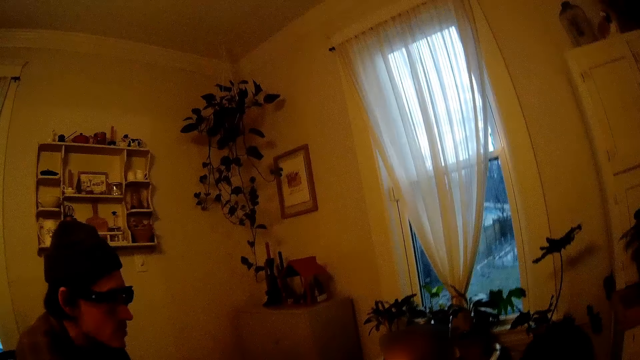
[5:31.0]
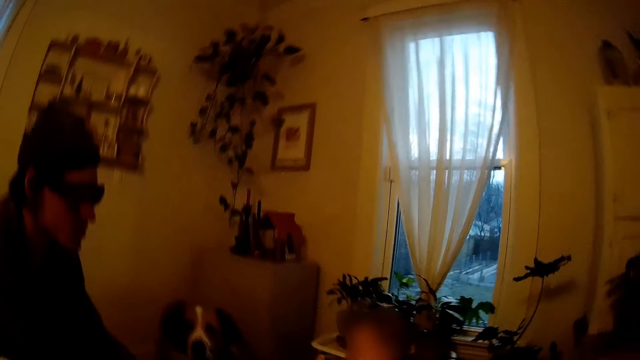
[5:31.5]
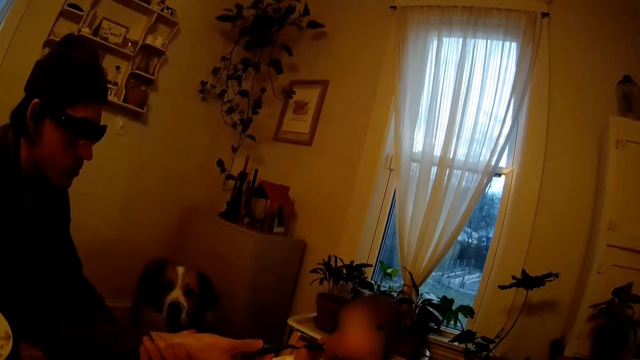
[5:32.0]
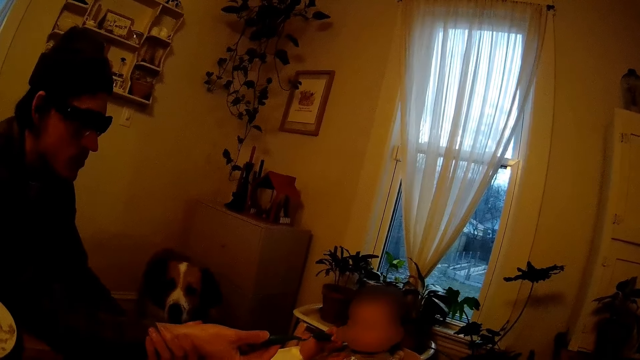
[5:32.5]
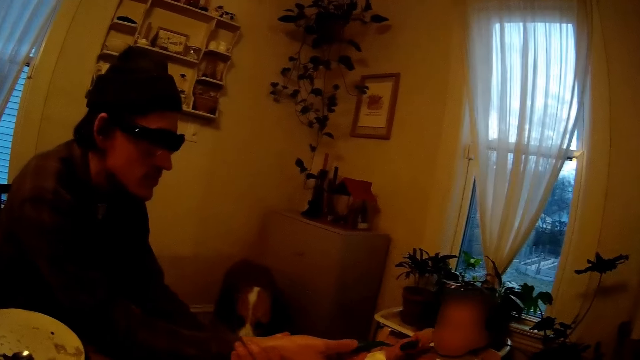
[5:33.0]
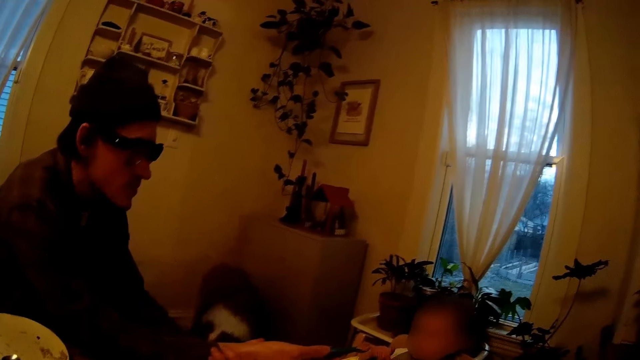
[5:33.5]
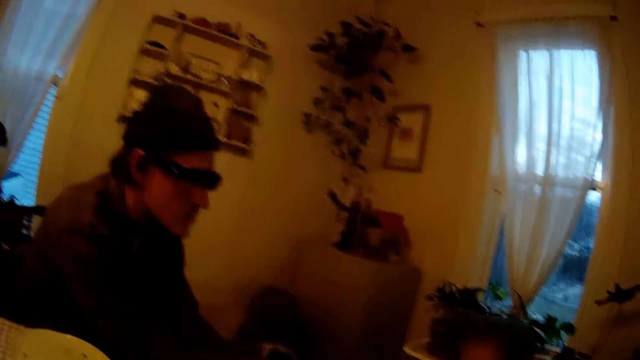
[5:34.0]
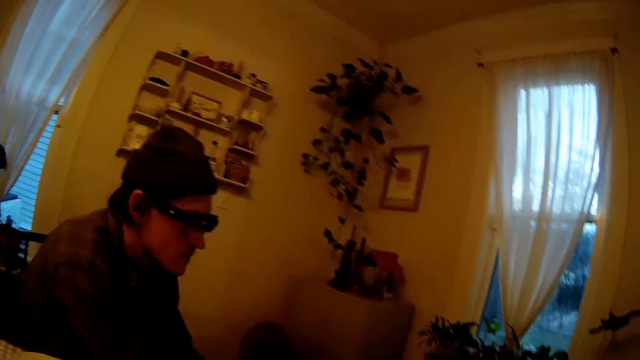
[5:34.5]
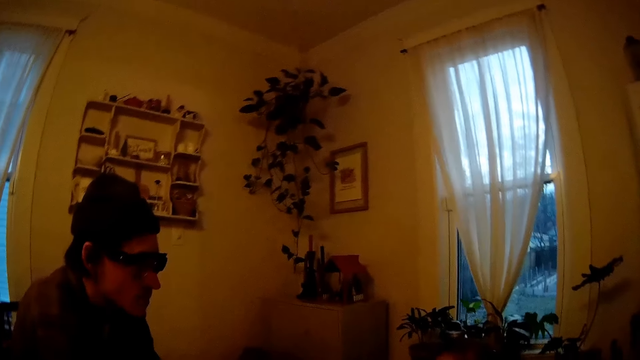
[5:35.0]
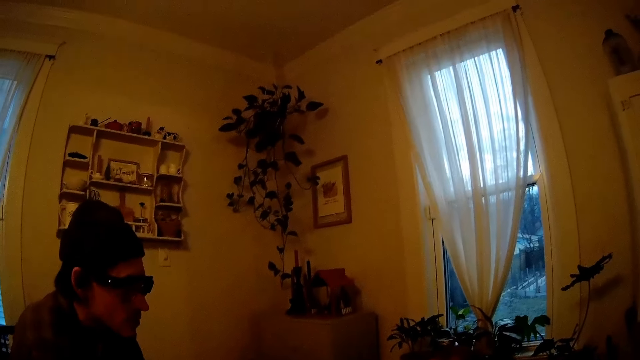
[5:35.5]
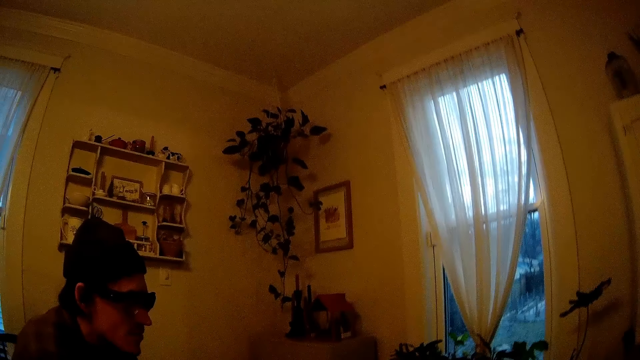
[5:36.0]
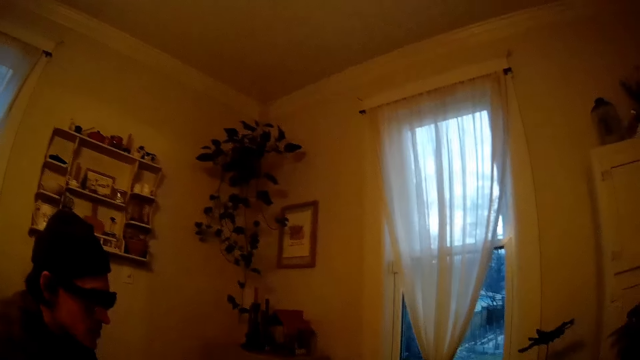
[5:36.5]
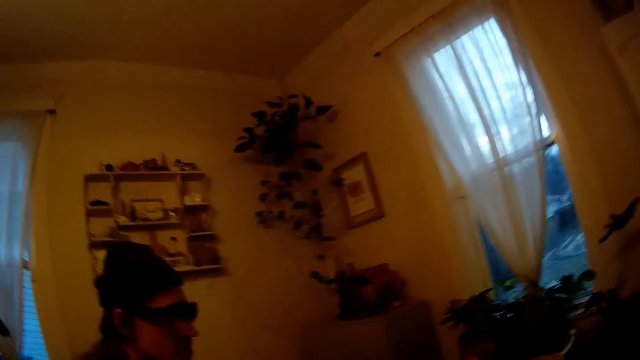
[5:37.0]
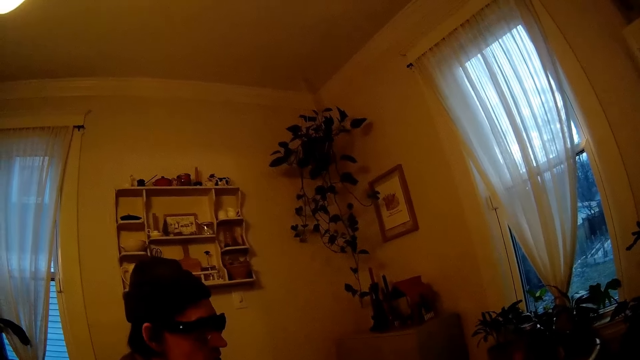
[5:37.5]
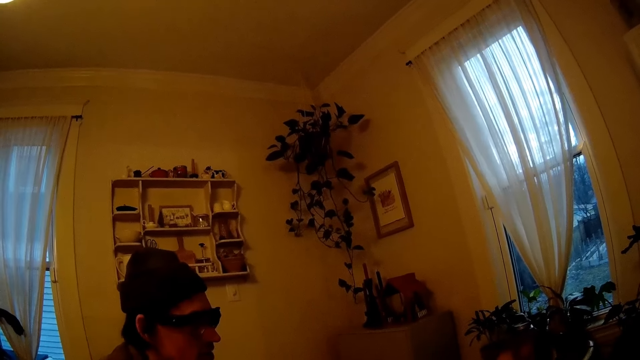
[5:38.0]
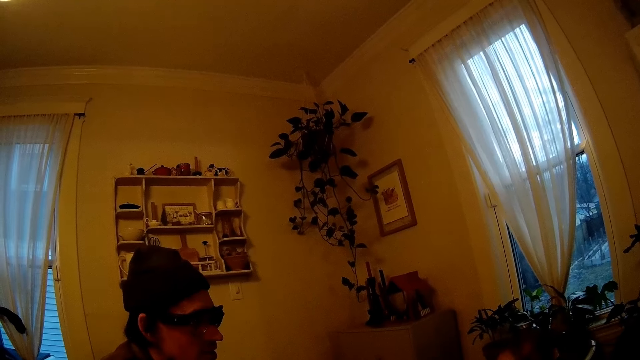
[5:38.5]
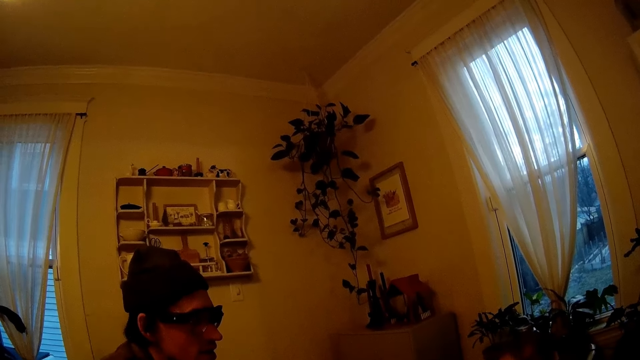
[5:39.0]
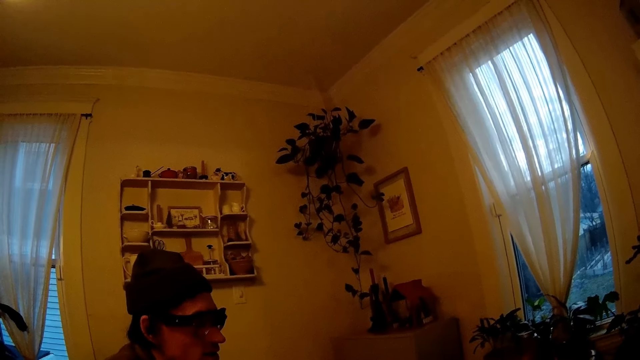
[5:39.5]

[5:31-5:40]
The man talks to the camera wearer.

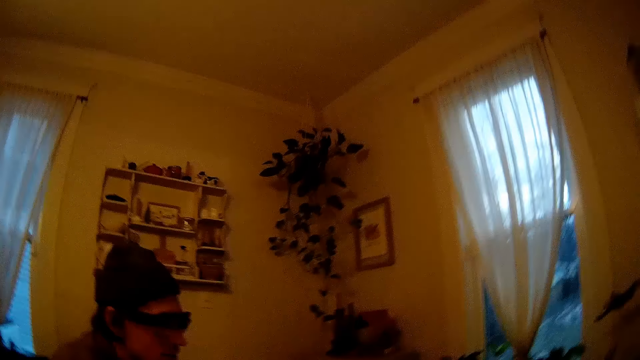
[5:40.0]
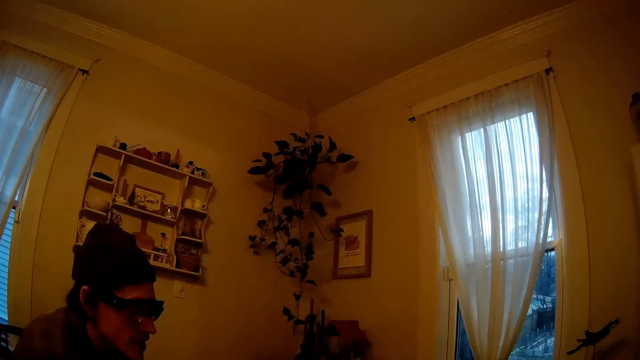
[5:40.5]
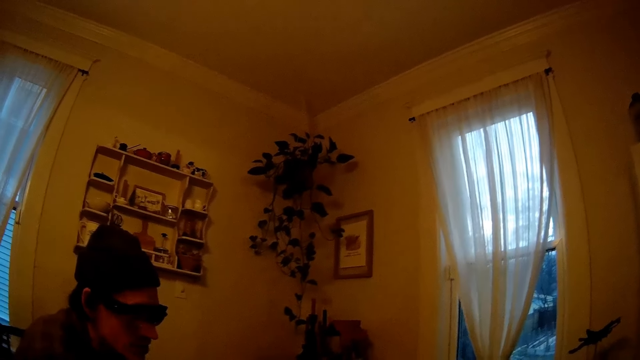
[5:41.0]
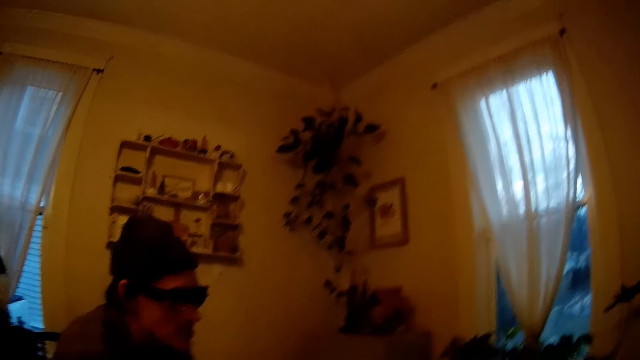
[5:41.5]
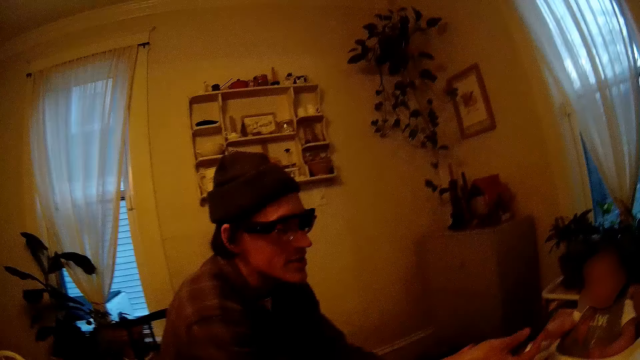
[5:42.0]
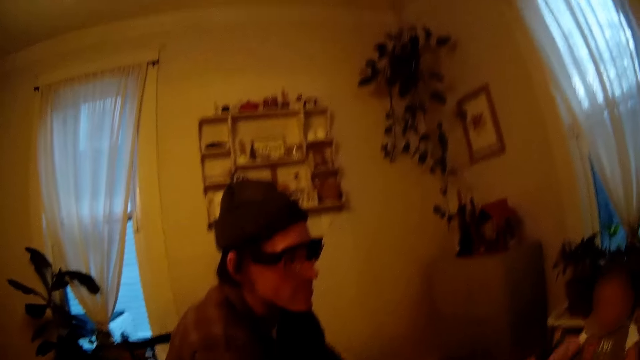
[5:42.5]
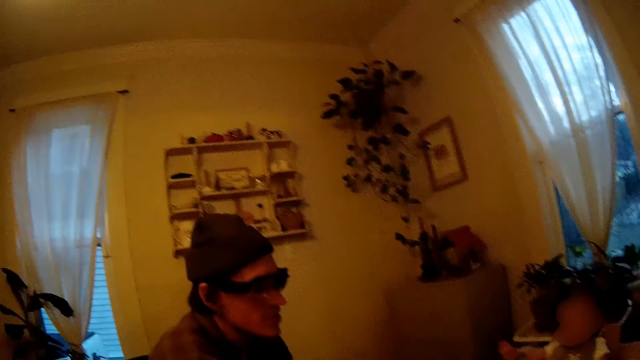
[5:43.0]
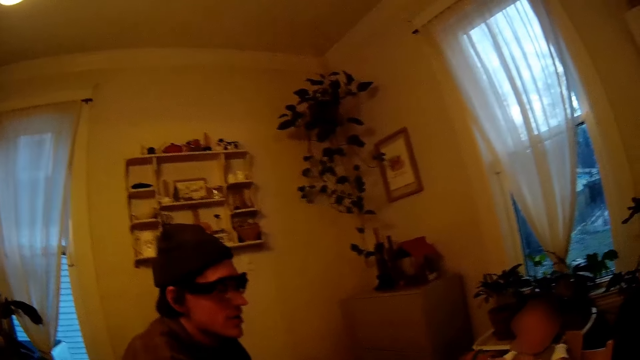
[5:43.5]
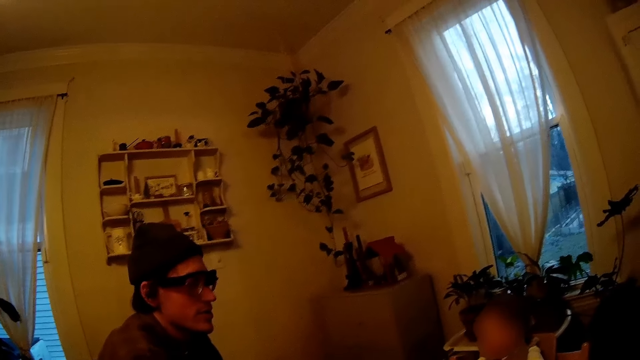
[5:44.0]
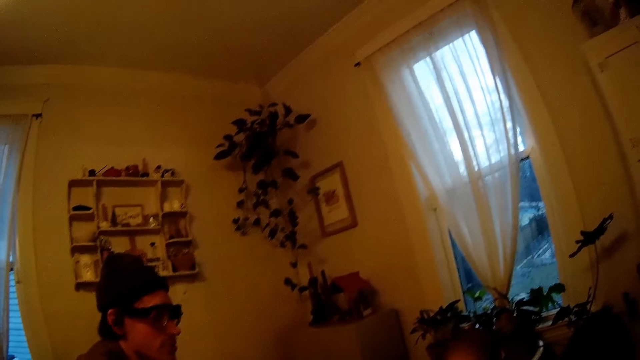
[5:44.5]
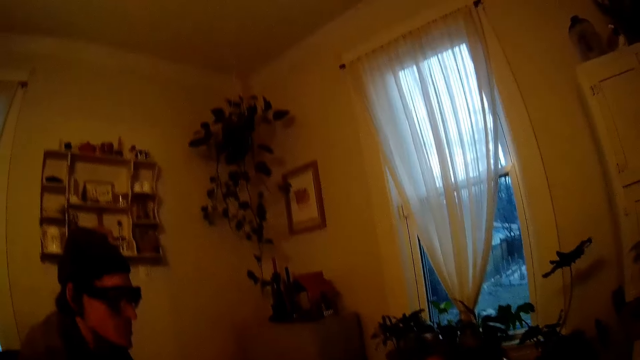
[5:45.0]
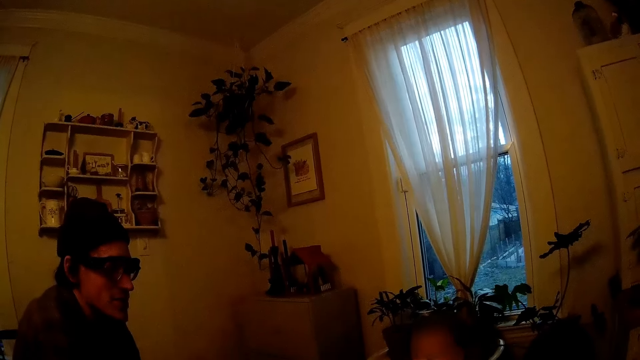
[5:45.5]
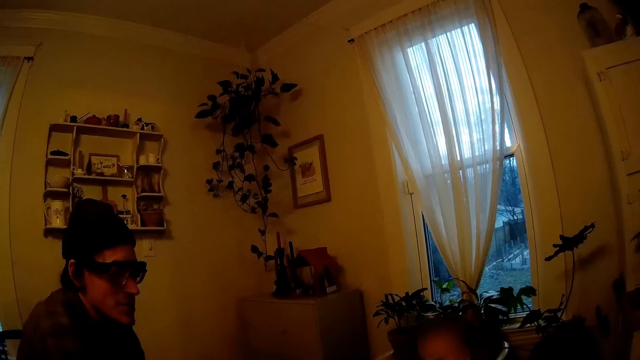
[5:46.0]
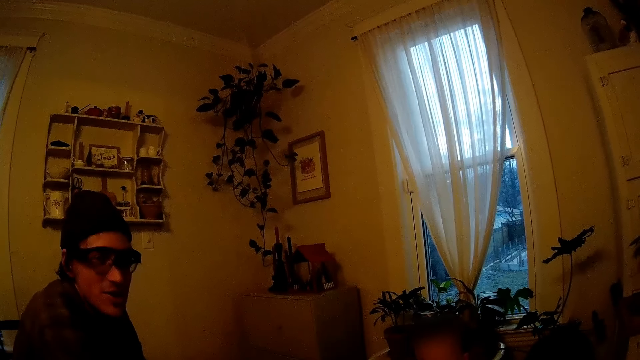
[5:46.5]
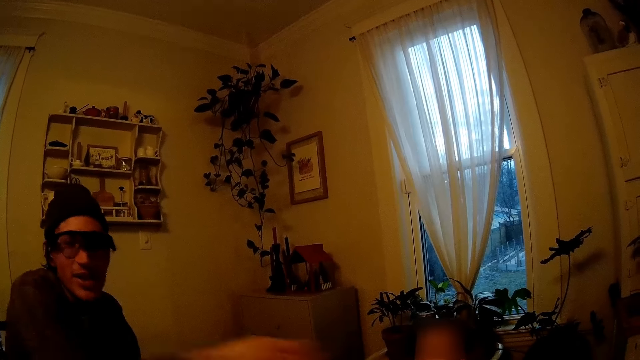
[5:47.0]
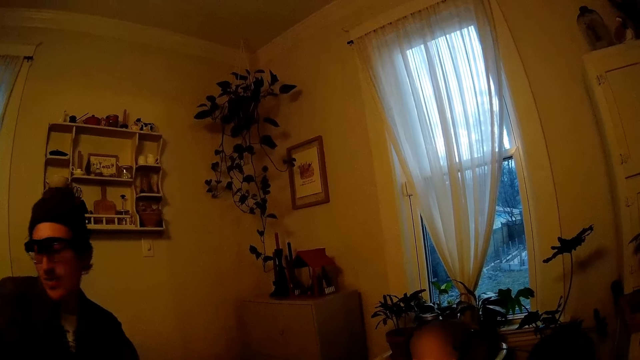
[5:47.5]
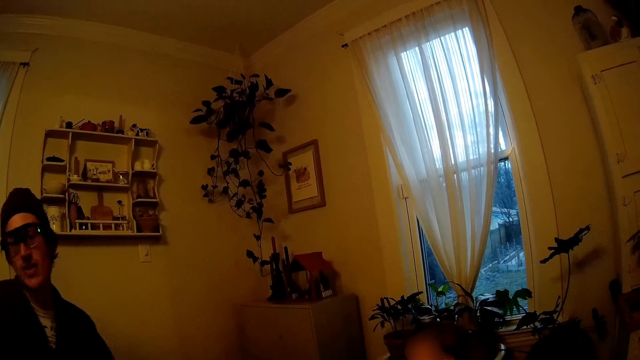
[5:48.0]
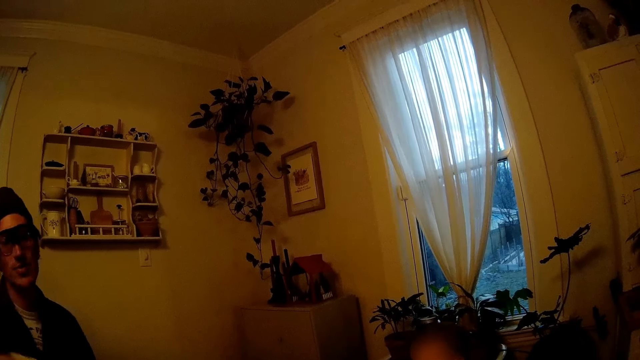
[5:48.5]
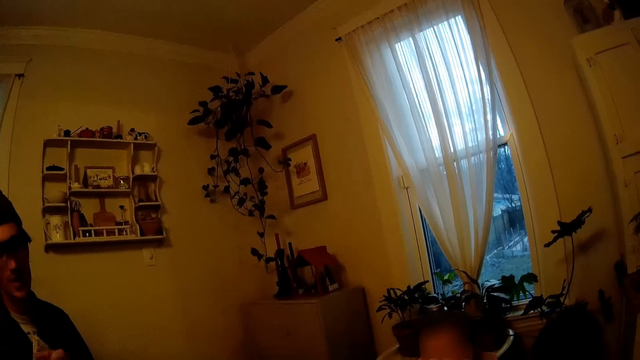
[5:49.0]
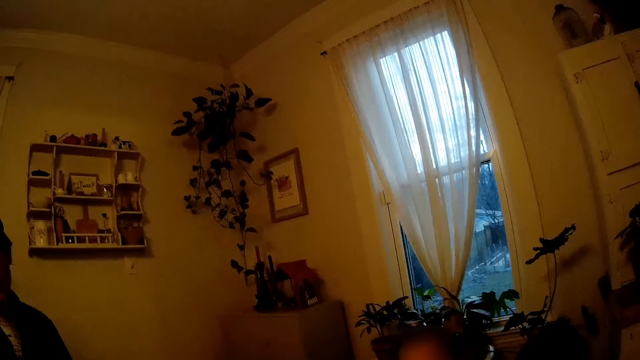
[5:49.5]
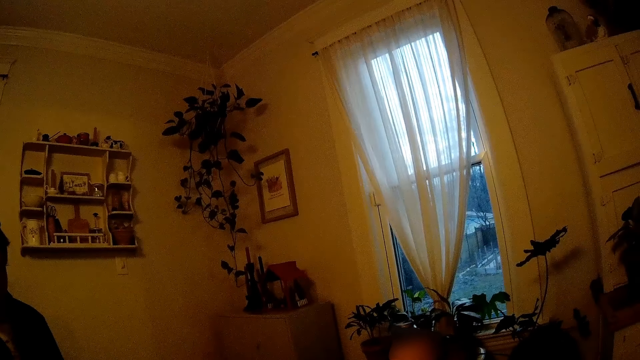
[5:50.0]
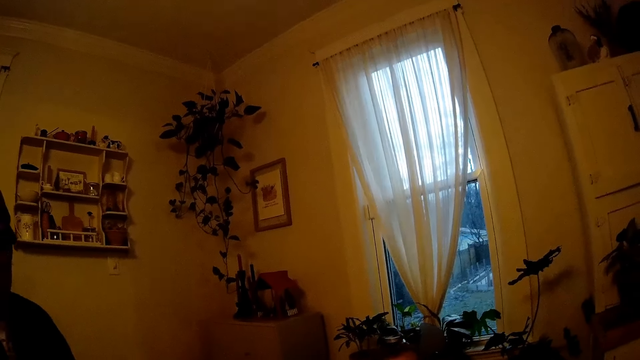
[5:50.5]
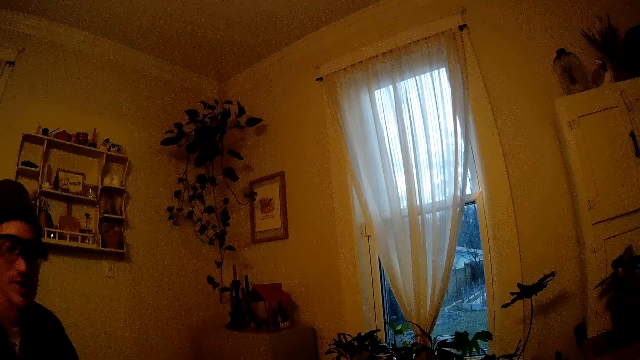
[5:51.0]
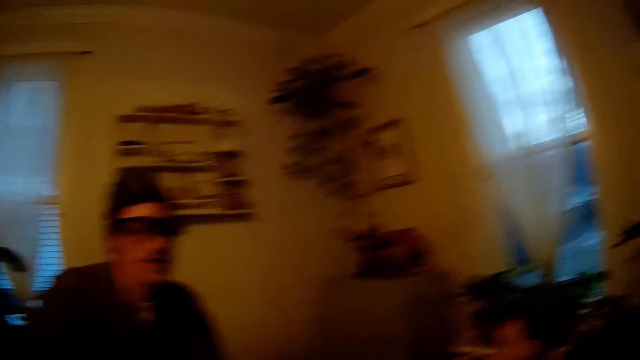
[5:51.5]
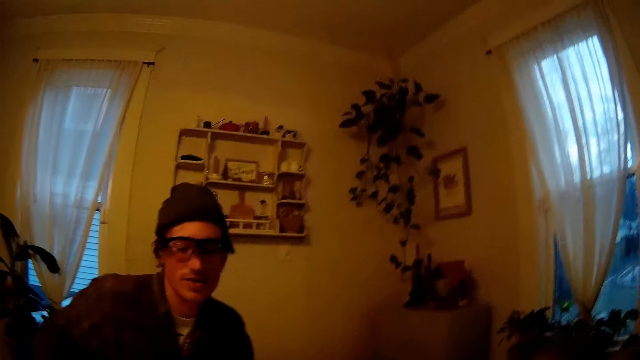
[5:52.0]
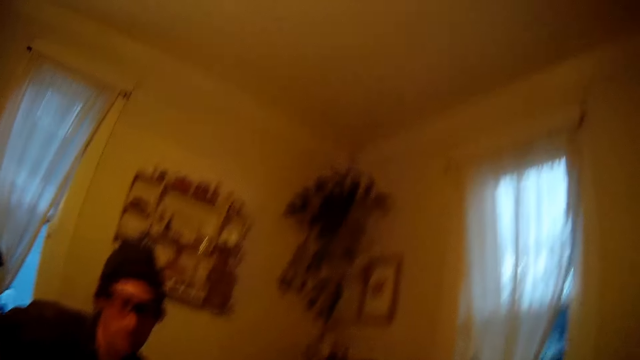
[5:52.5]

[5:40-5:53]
A baby sits on a chair. A man moves his hand.
